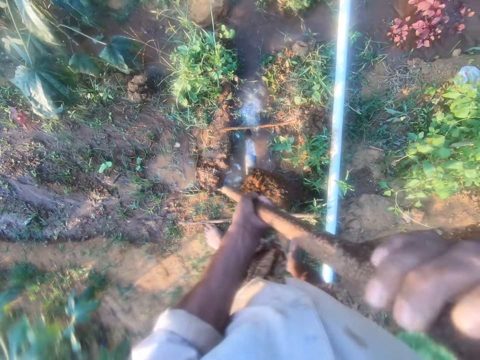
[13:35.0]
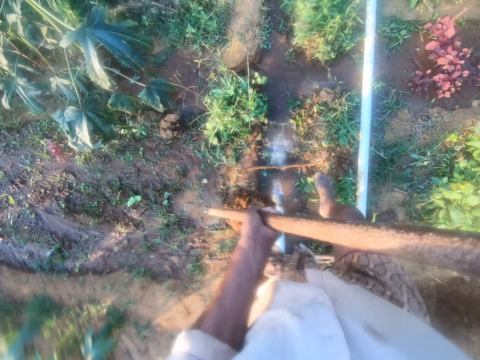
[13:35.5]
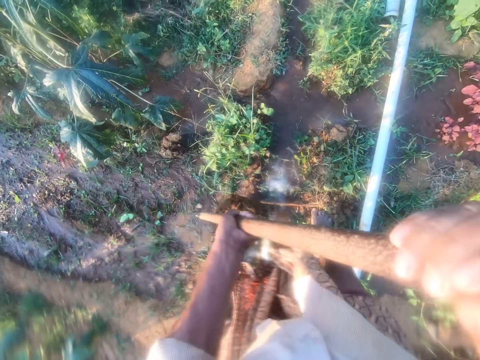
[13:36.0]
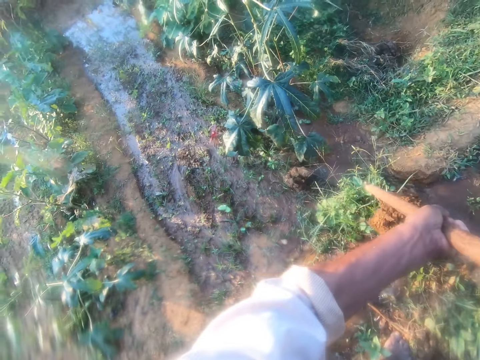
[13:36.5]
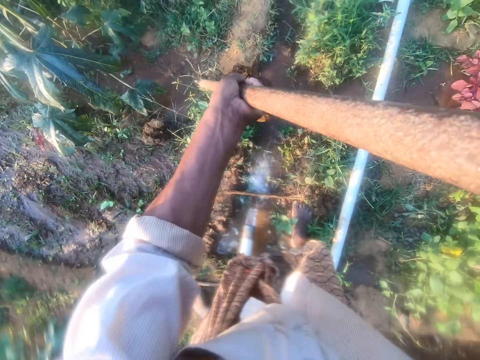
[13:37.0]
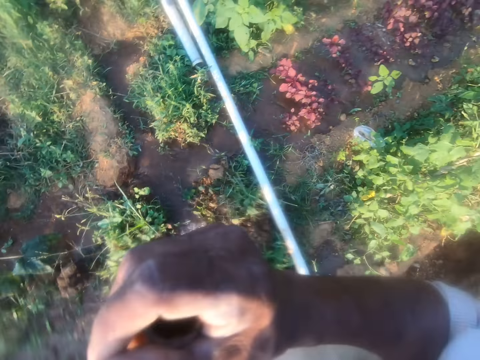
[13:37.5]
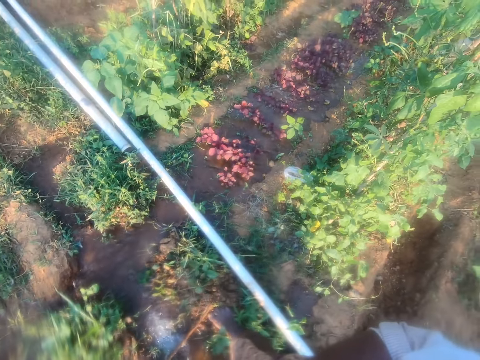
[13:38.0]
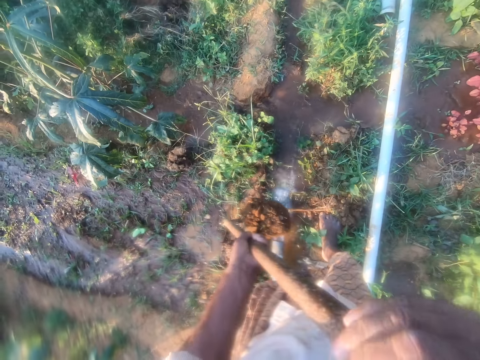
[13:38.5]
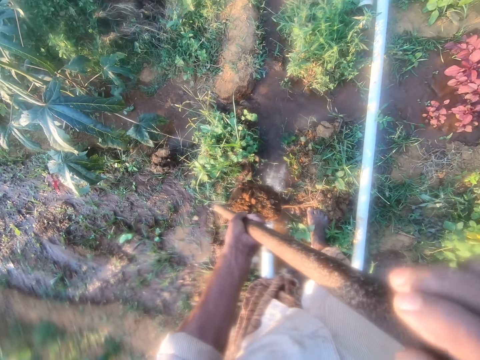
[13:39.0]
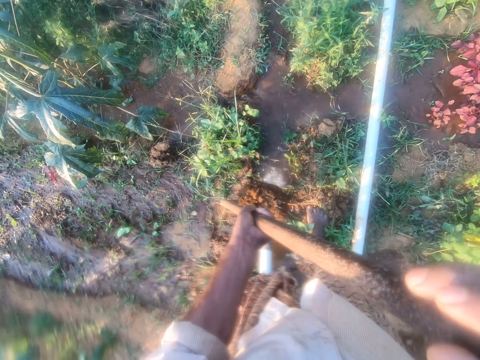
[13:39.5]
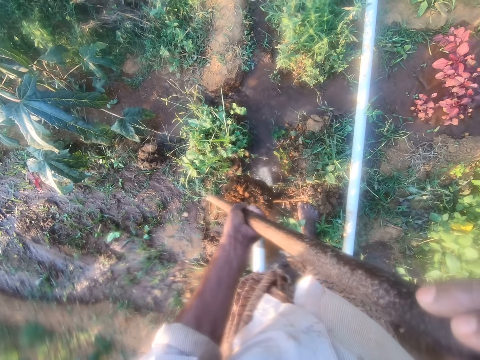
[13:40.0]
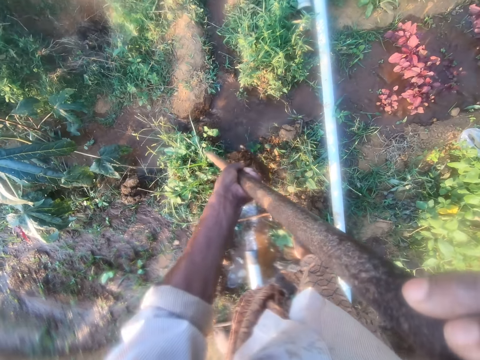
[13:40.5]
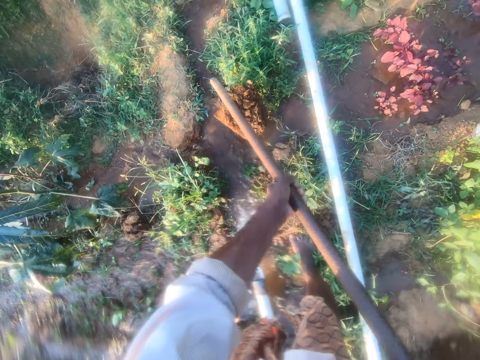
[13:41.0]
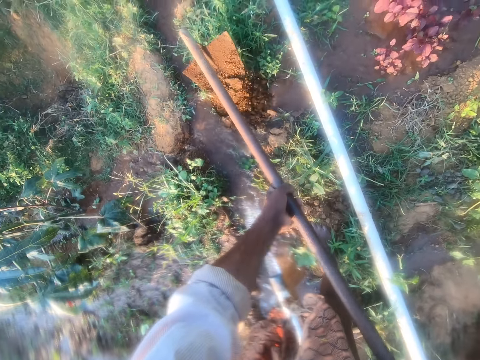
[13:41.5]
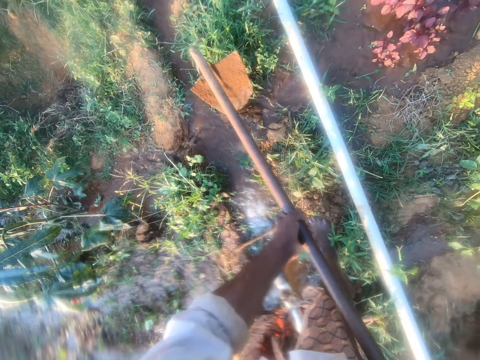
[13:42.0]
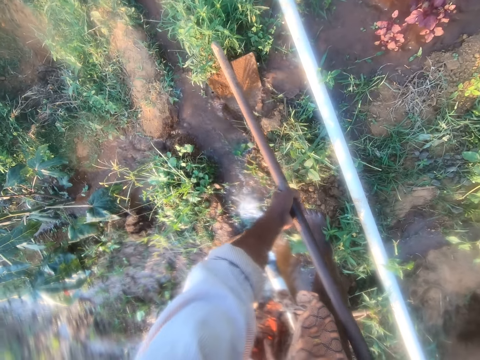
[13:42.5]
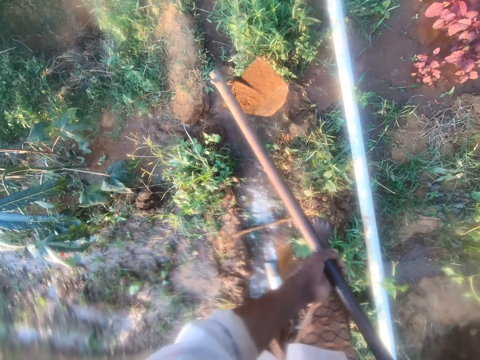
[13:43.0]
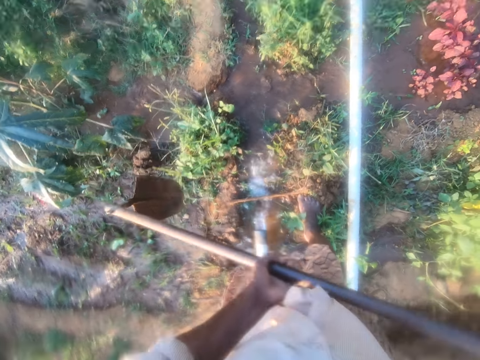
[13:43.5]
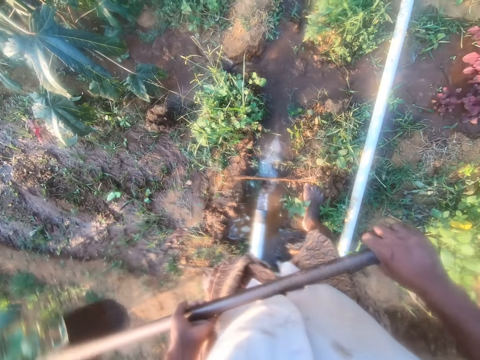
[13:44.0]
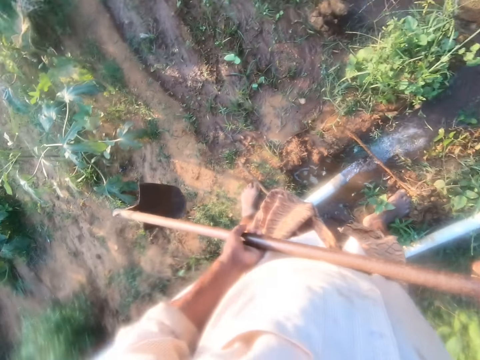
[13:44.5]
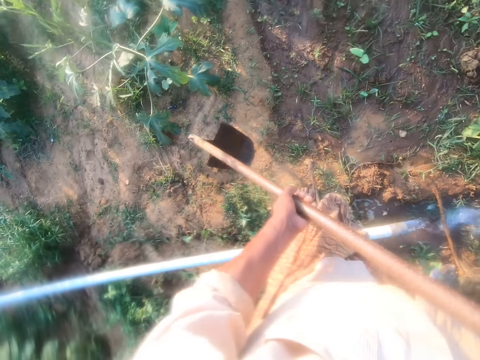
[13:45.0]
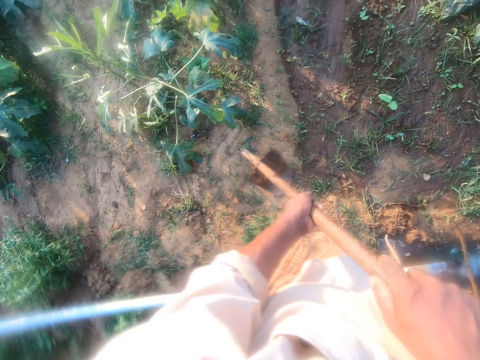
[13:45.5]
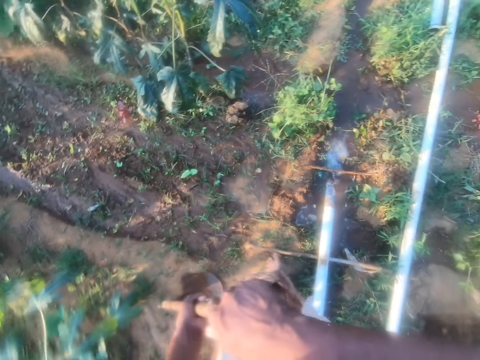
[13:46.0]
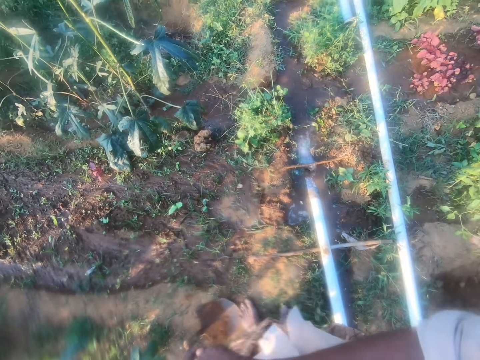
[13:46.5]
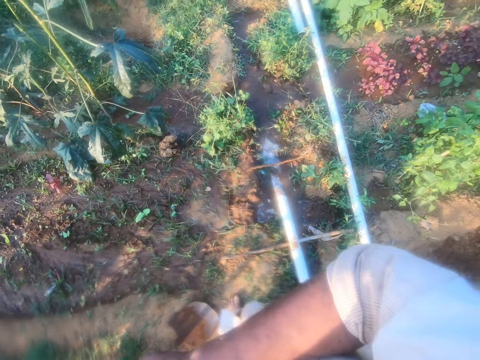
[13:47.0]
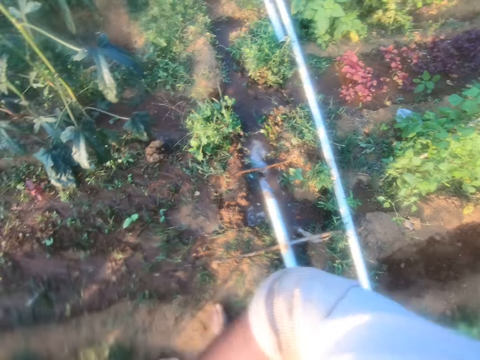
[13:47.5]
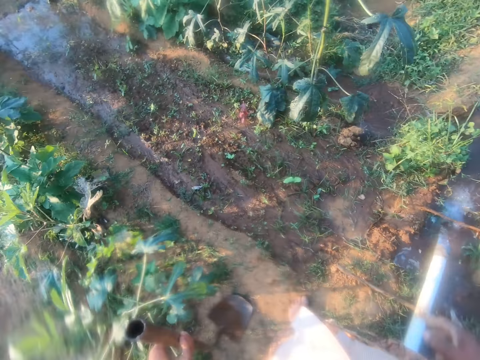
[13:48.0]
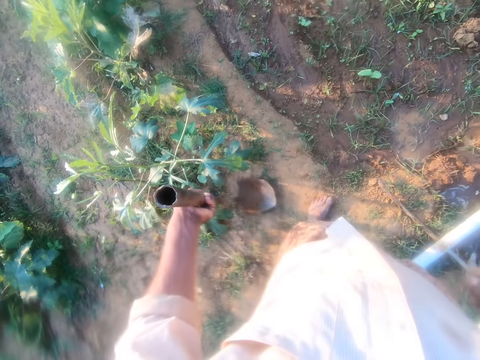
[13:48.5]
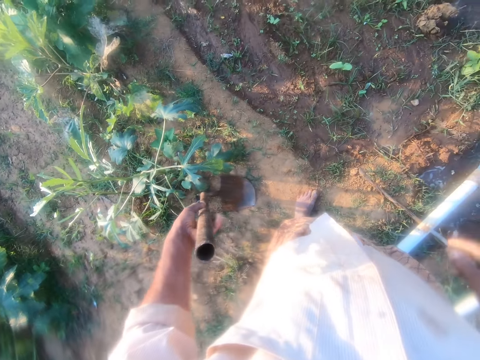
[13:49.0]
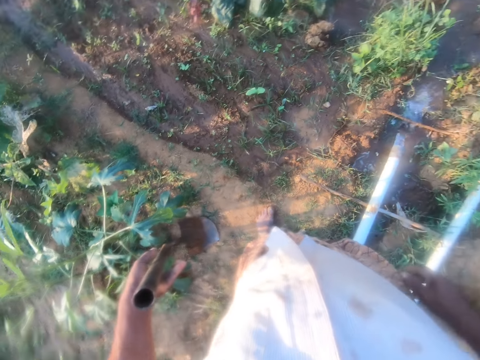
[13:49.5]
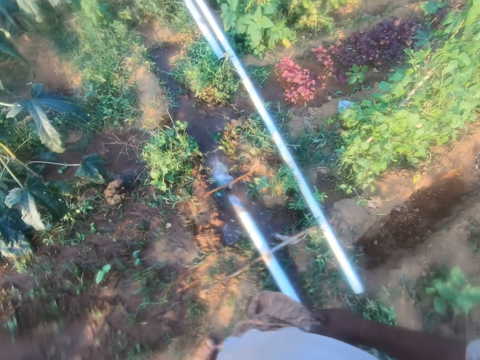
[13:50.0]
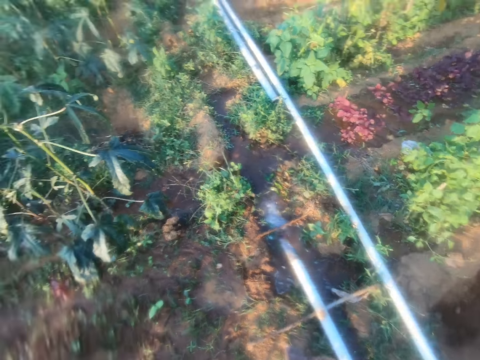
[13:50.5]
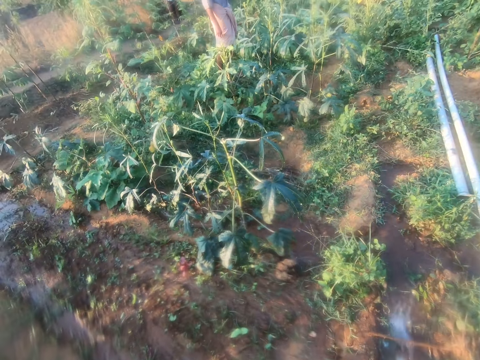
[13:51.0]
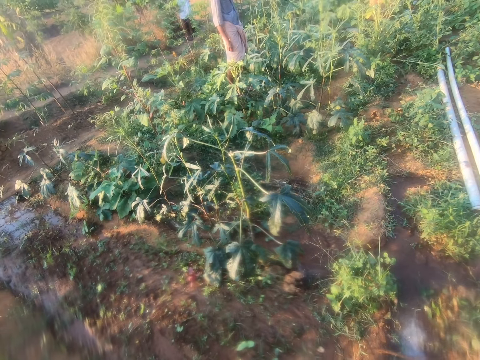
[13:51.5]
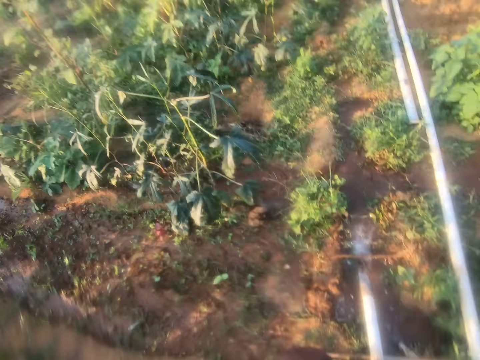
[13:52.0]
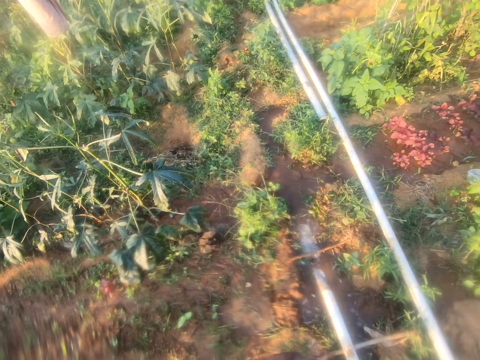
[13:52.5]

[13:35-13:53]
The camera wearer puts soil on the farm. They pour soil in the stream. They stare around the farm. They hold a hoe. They put down the tip of the hoe. They look around. They step on the hoe. They remove their hand from the handle of the hoe. They move the hoe. They turn around. A man talks. The camera wearer talks with the man and looks at the man.

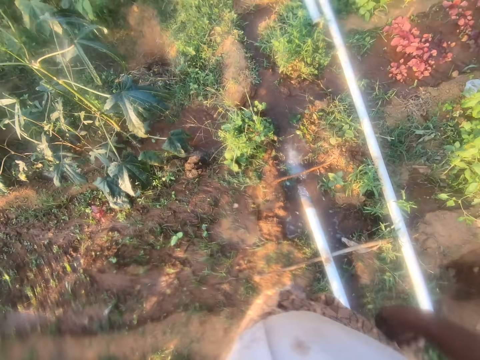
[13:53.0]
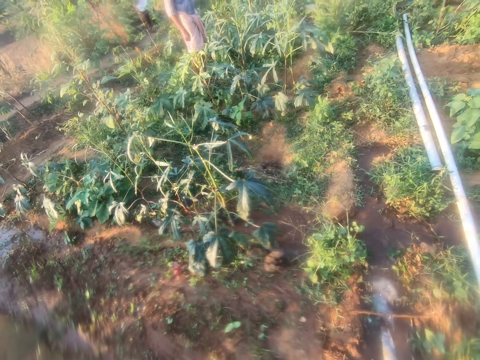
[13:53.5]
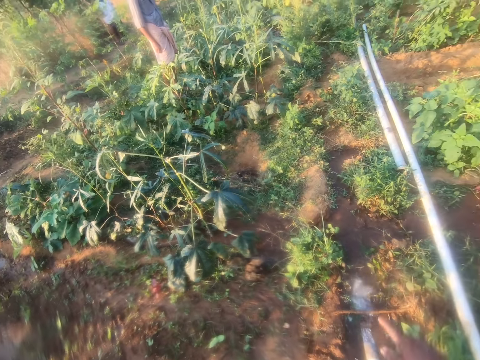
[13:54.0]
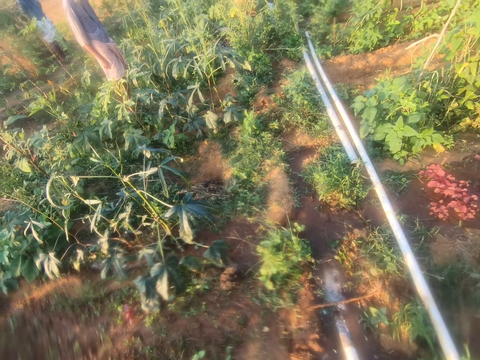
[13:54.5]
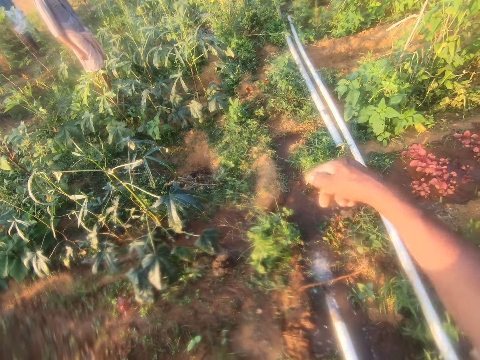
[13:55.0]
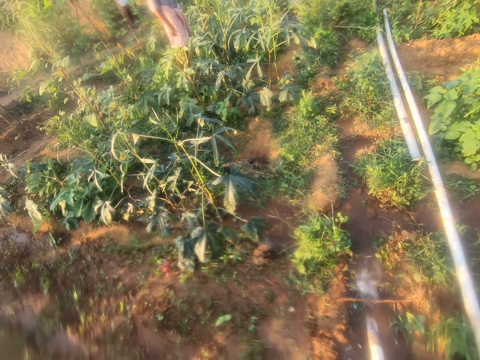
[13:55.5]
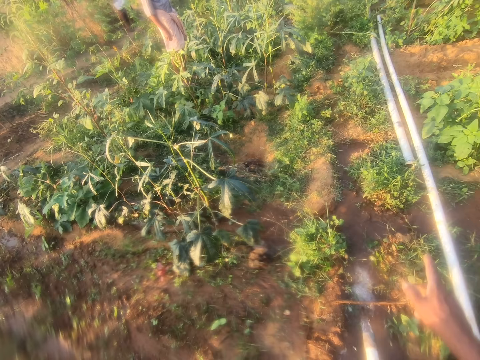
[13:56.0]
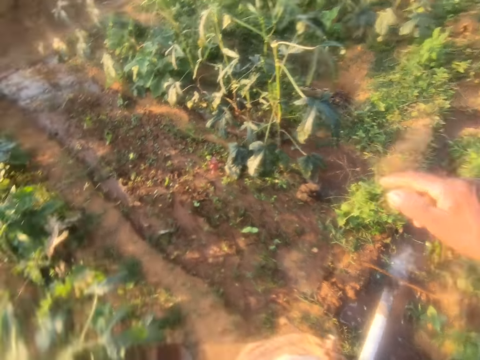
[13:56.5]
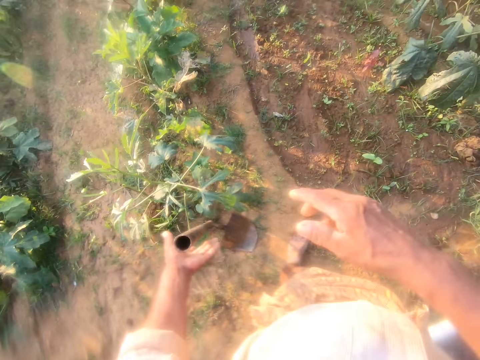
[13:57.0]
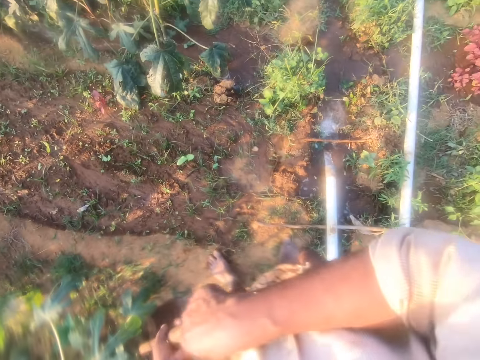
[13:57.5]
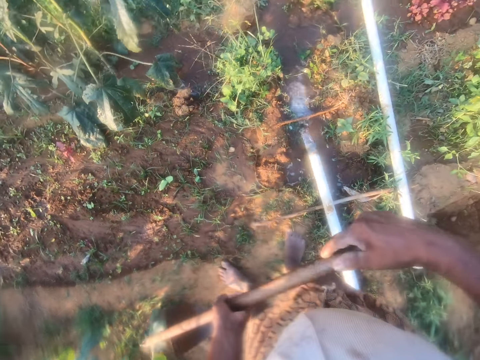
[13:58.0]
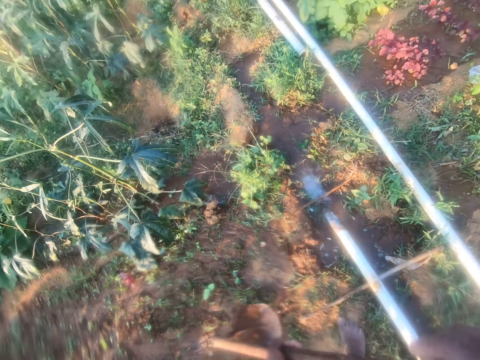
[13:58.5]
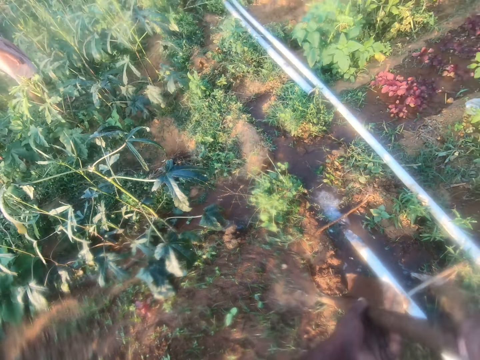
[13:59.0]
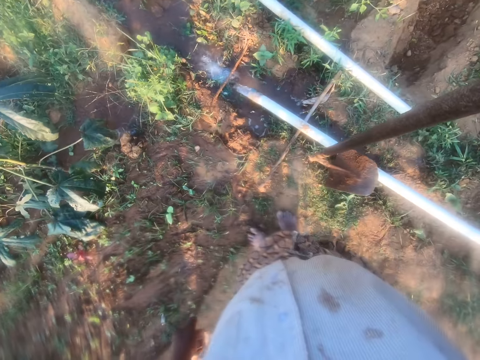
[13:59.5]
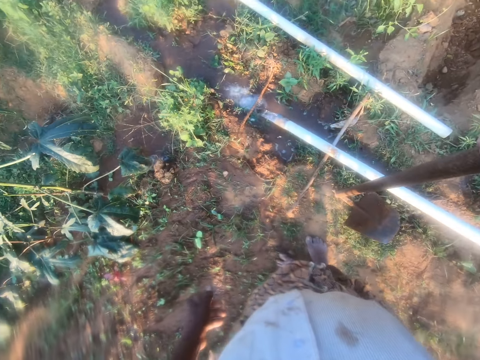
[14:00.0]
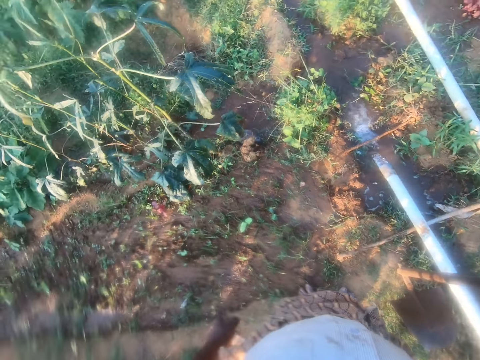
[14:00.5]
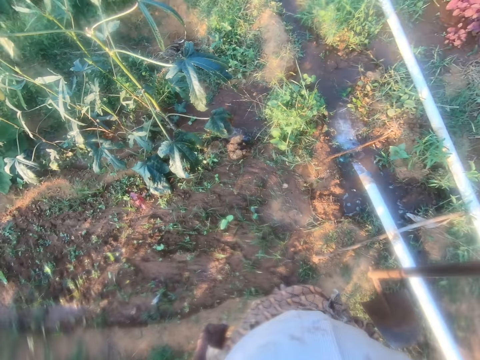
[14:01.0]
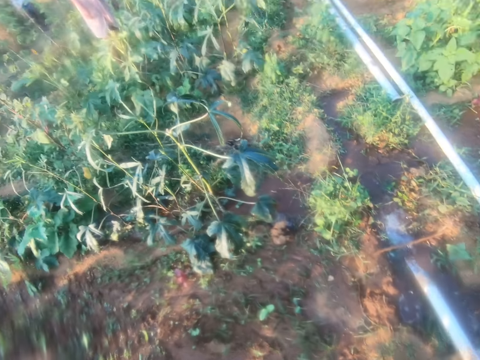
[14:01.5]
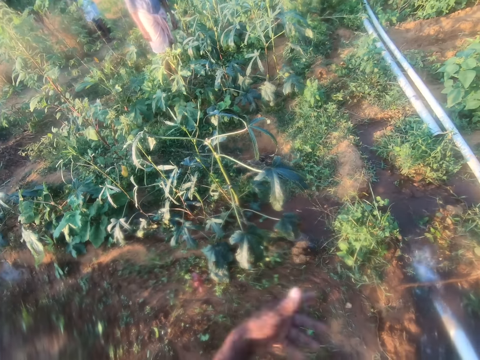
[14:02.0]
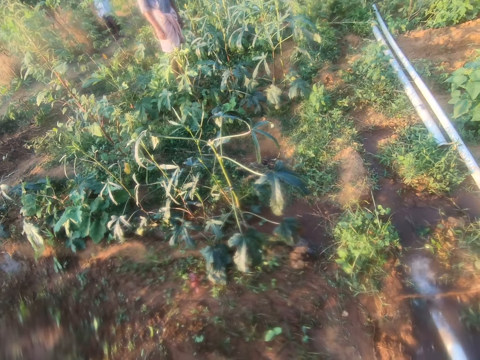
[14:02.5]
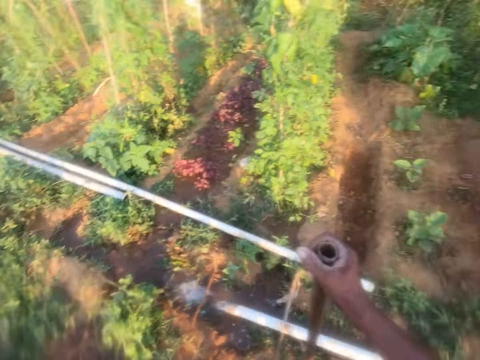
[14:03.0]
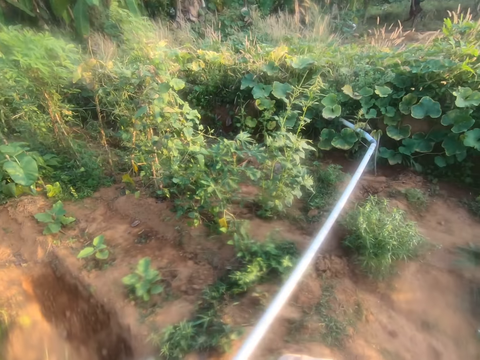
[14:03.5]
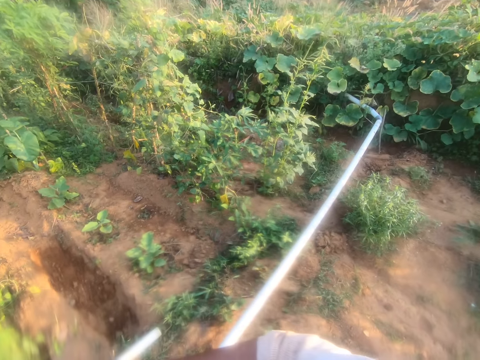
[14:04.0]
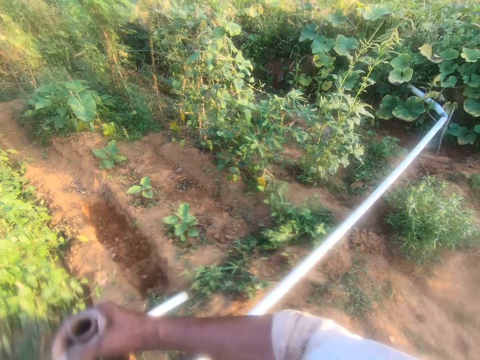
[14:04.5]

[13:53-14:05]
The camera wearer picks up a hoe. They remove their left hand from the hoe. They put down the tip of the hoe. They look around. They talk with a man. They stop and look around.
